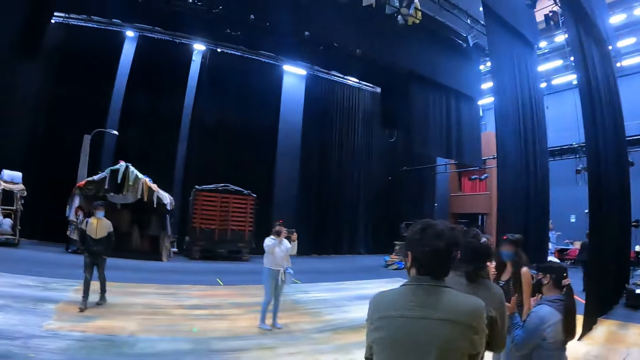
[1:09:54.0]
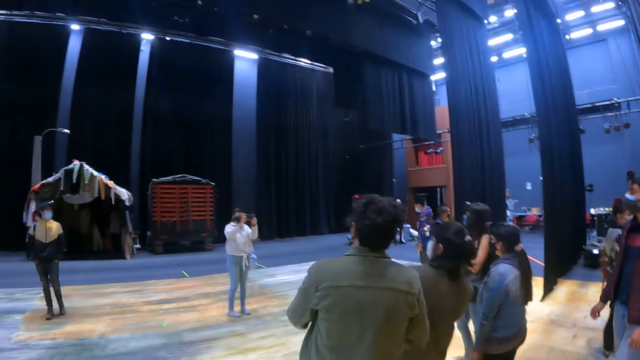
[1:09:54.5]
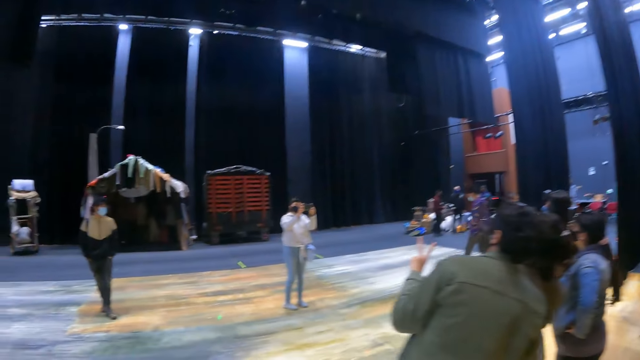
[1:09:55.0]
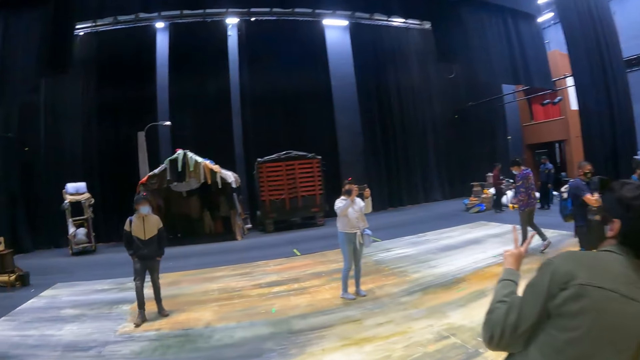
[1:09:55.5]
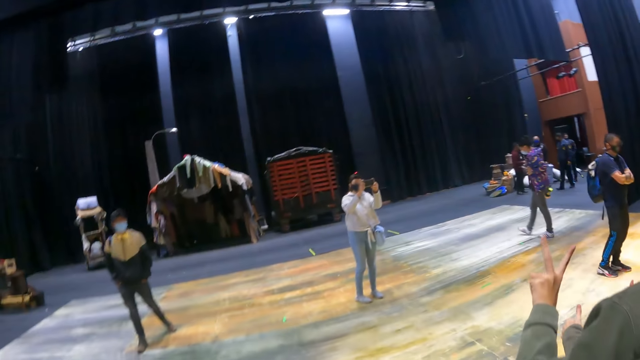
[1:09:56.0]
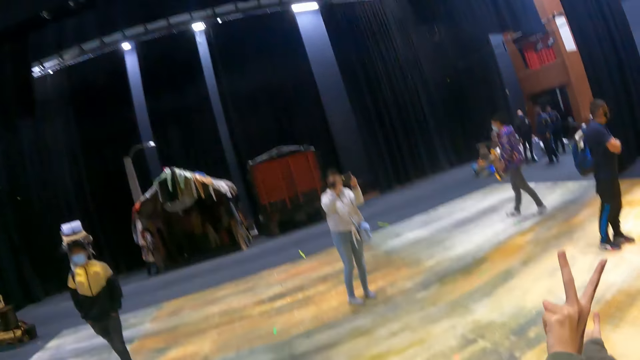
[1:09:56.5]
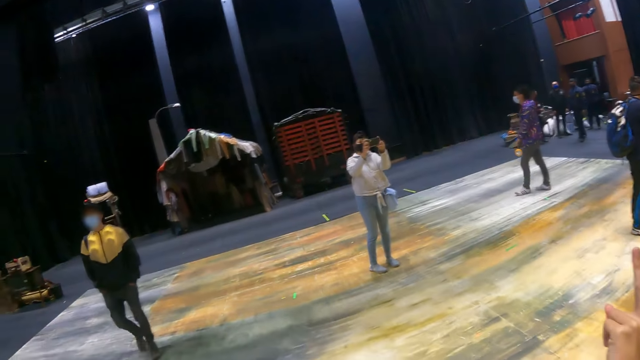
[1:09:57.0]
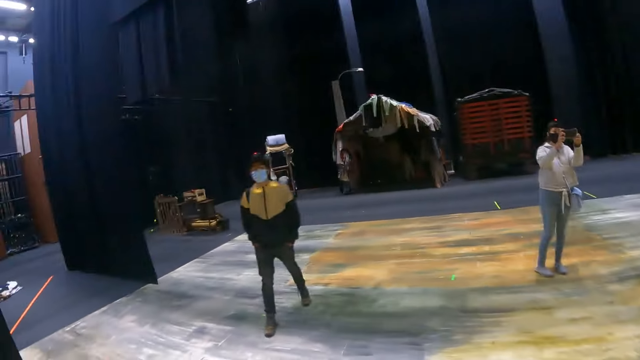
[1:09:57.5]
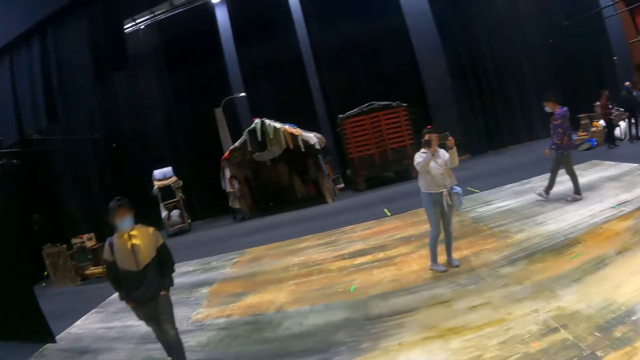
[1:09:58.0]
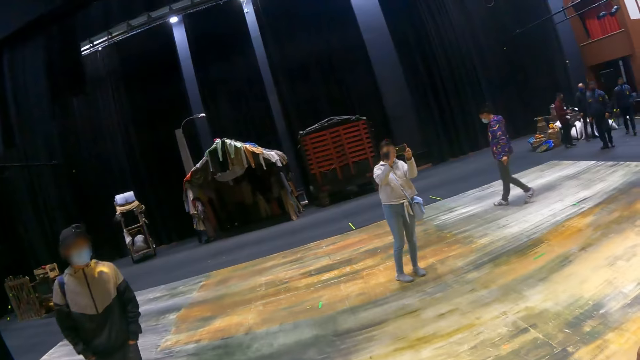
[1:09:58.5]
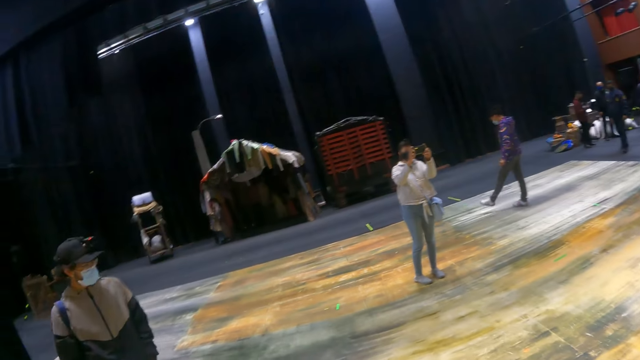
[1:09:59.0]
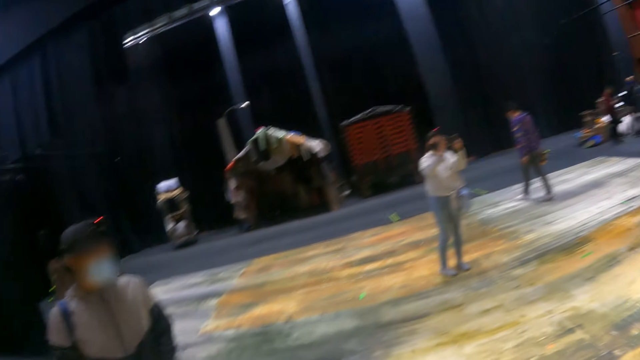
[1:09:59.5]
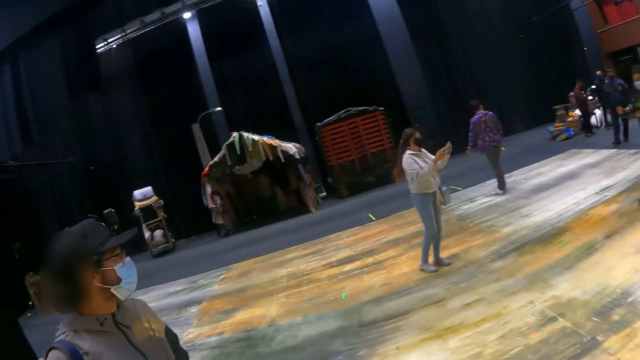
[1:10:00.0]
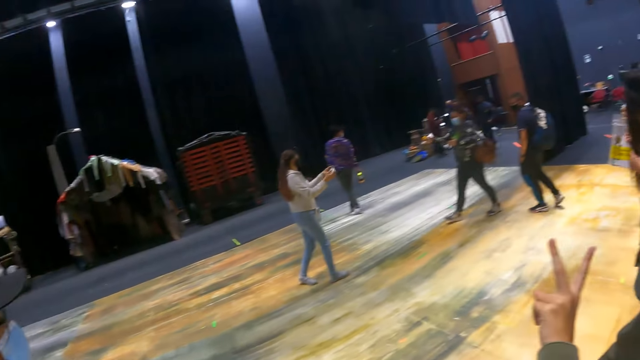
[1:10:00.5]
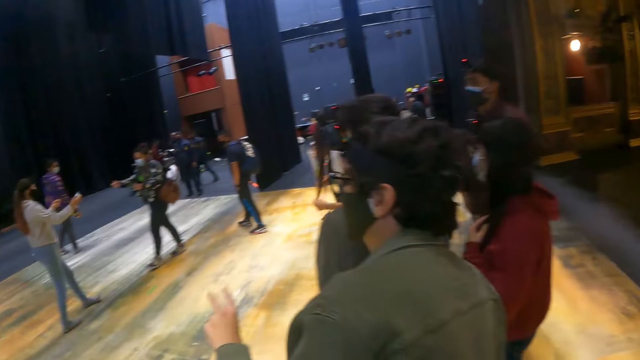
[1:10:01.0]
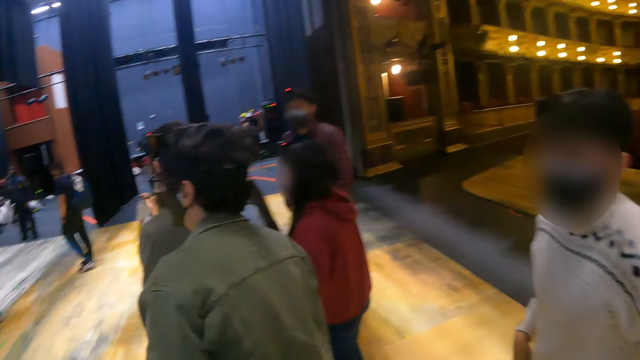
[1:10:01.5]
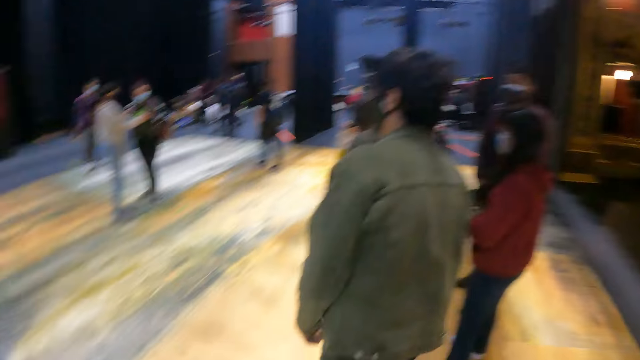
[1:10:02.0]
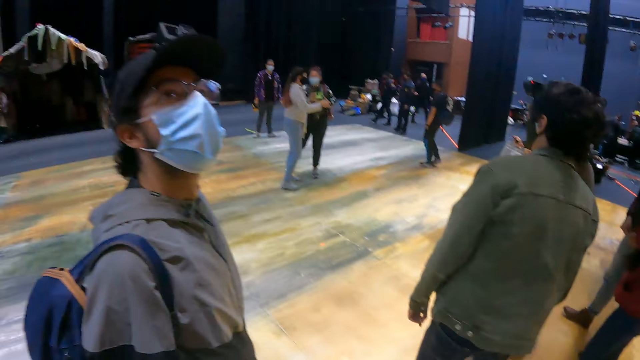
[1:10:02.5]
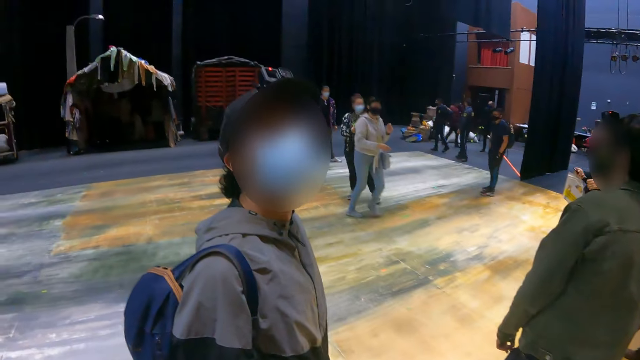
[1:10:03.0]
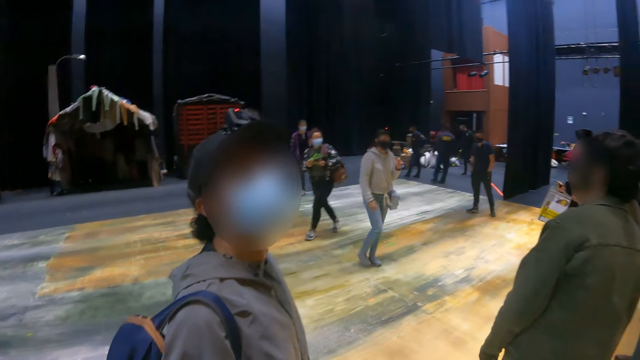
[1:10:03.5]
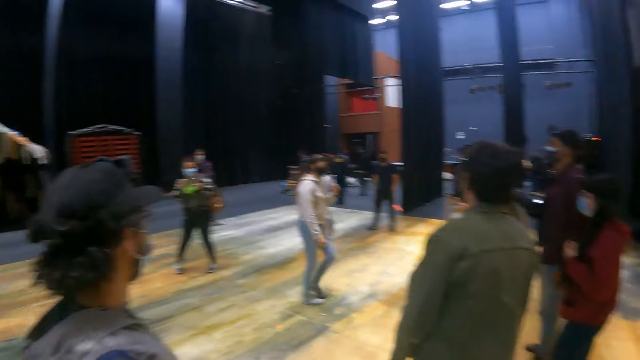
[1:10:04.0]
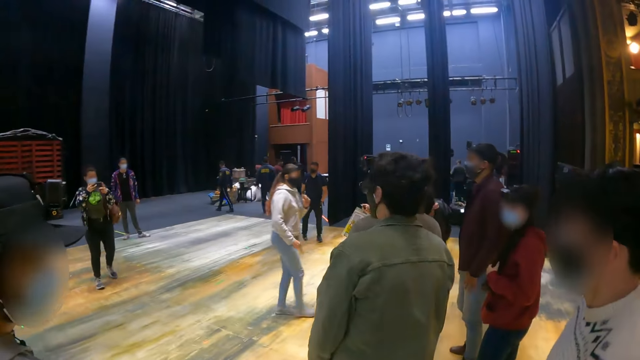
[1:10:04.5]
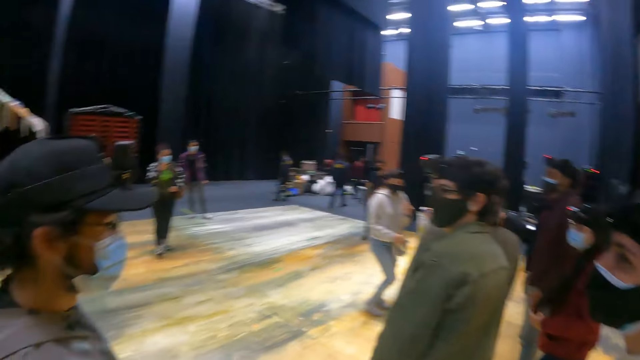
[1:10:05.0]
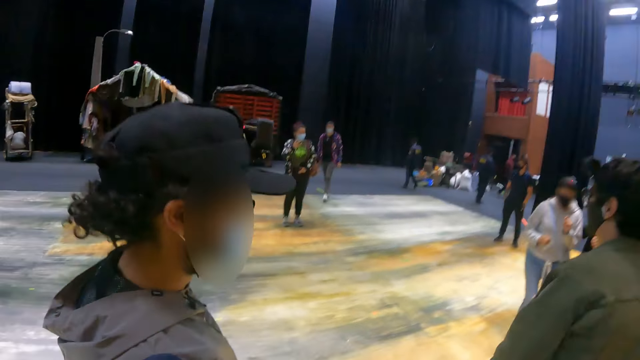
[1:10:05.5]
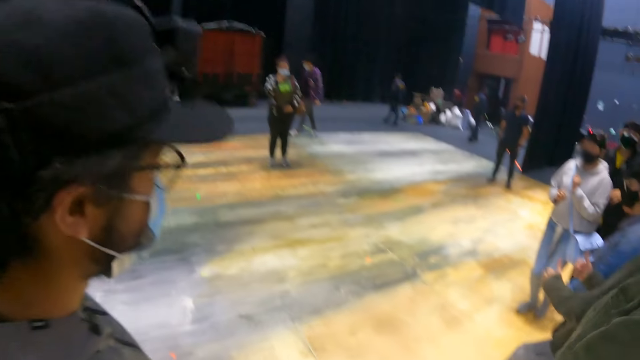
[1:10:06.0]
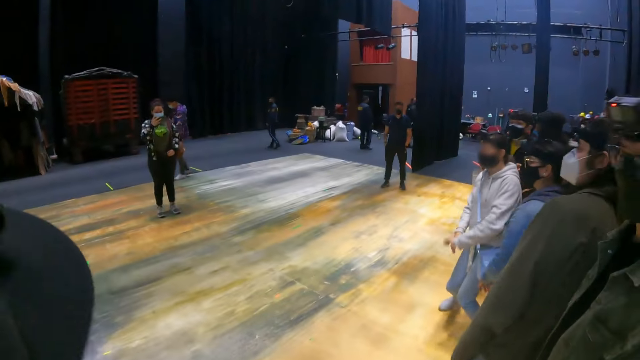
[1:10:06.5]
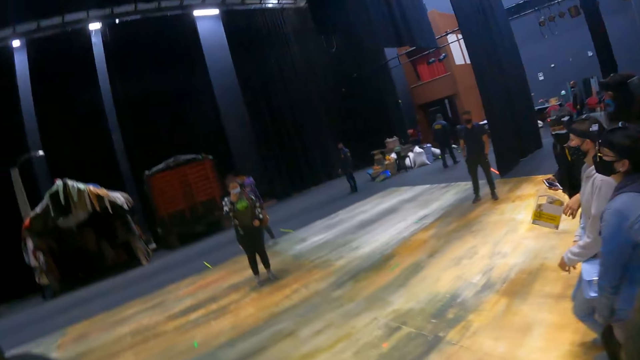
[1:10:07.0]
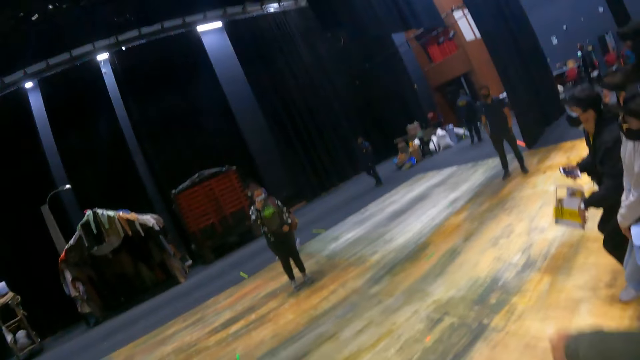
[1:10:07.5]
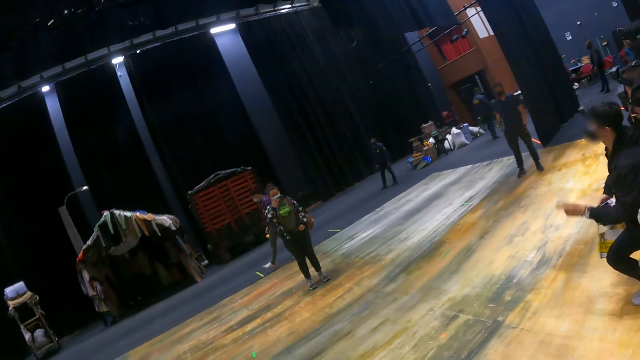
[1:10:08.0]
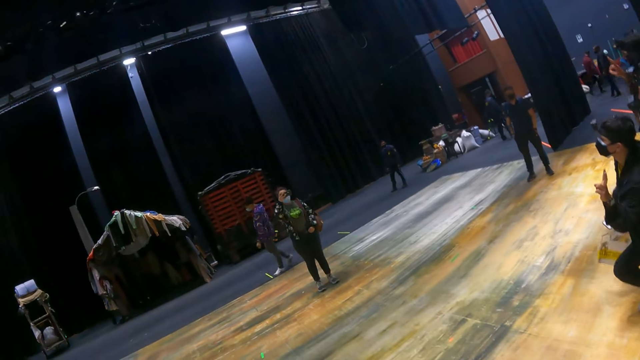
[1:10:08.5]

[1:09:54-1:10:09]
The camera wearer looks around the cinema hall. They walk around. A person interacts with the camera wearer. The camera wearer looks around.

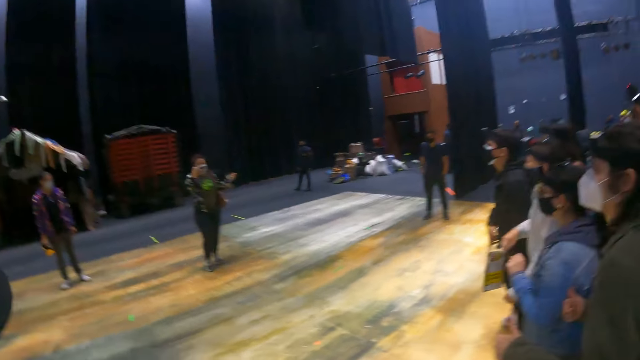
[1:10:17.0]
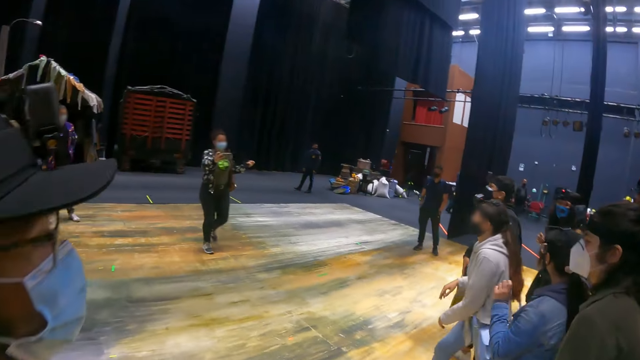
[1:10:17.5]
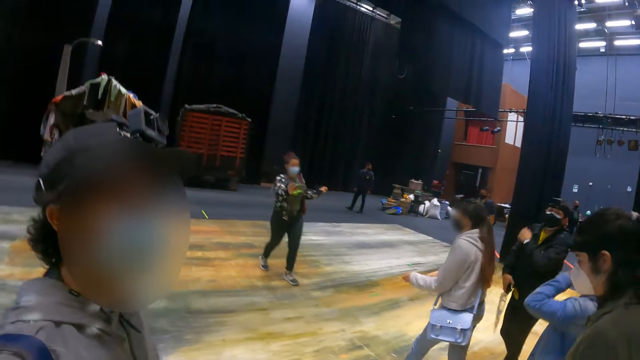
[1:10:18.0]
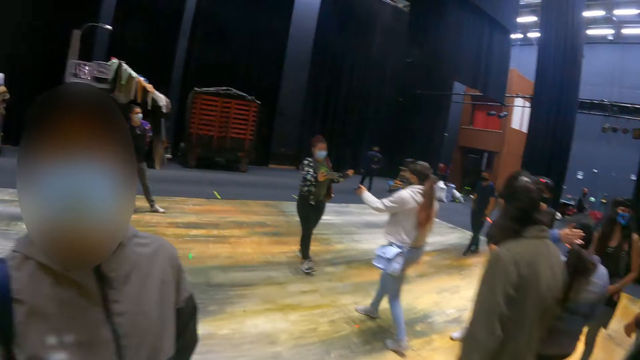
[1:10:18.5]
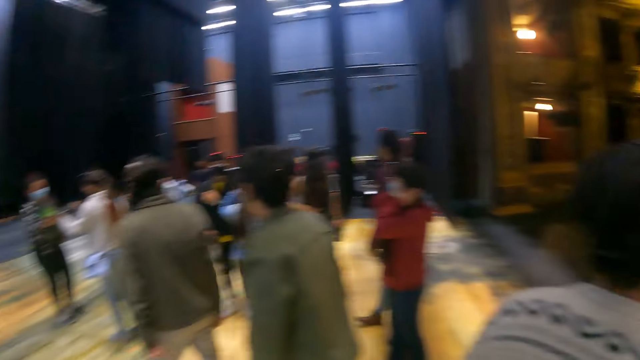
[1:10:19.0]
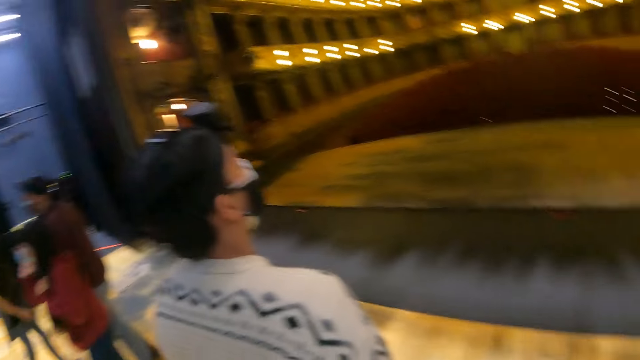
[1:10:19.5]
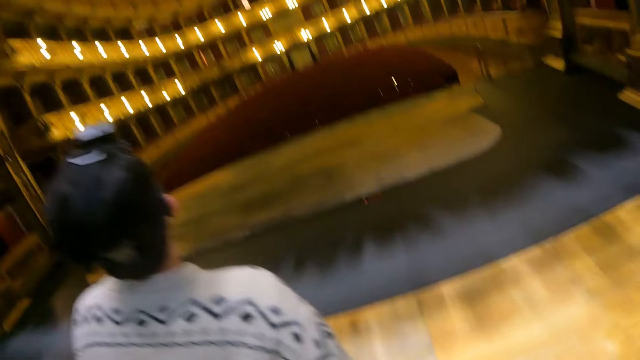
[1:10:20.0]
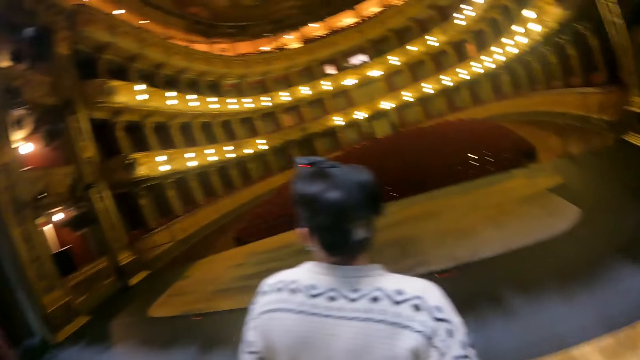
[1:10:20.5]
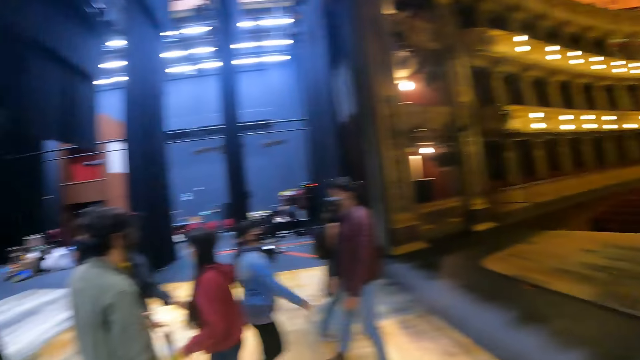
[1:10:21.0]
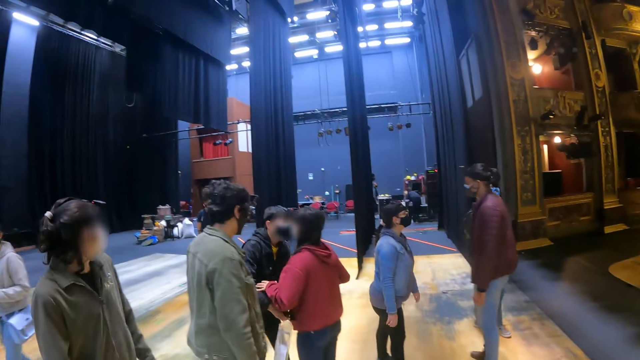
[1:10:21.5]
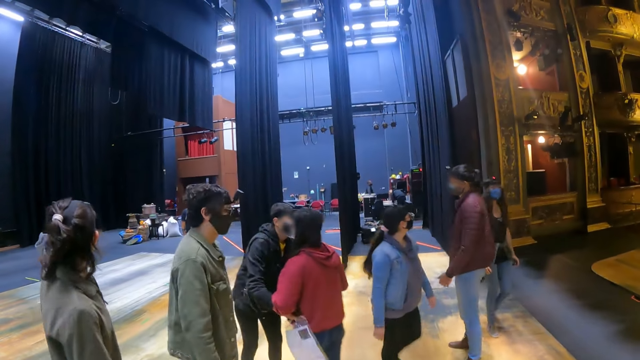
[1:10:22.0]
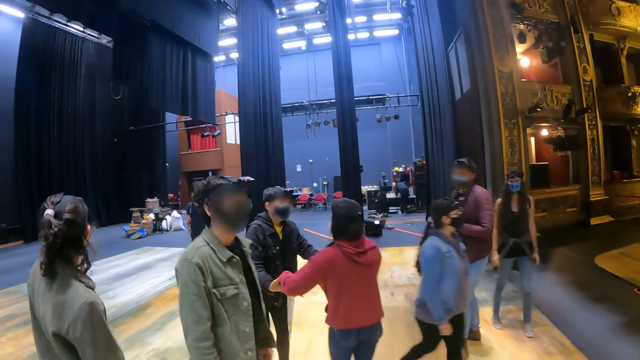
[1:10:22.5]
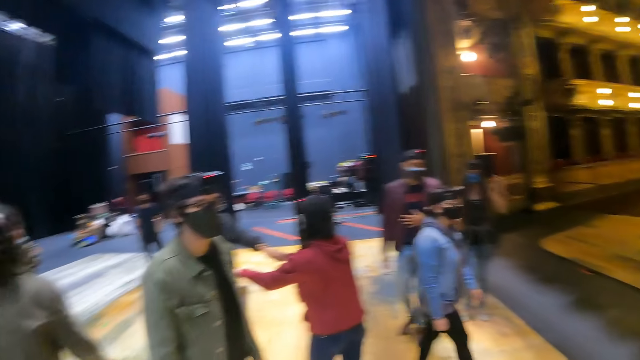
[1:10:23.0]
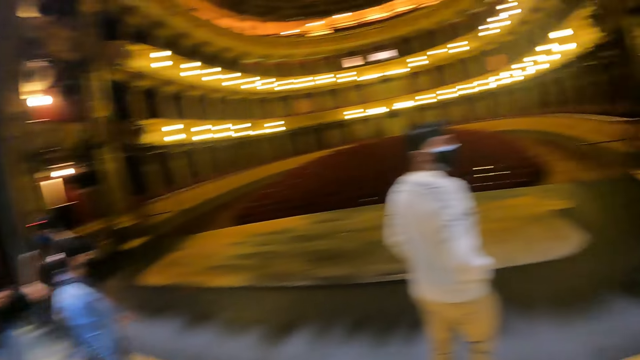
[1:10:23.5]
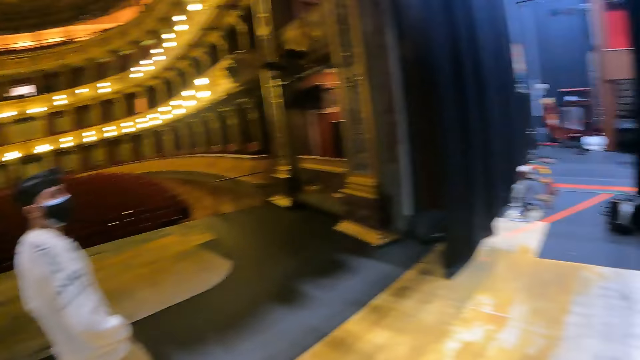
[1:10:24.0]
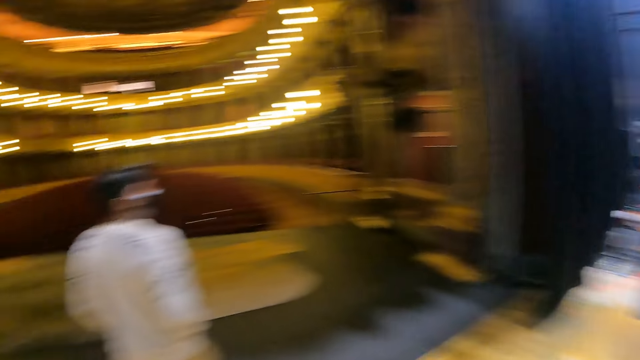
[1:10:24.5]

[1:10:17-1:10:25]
The camera wearer walks around.
